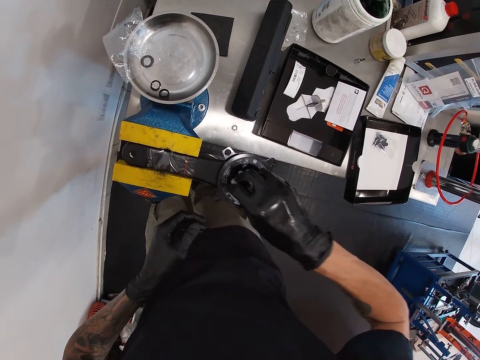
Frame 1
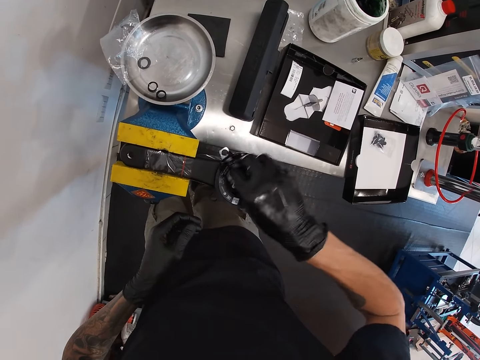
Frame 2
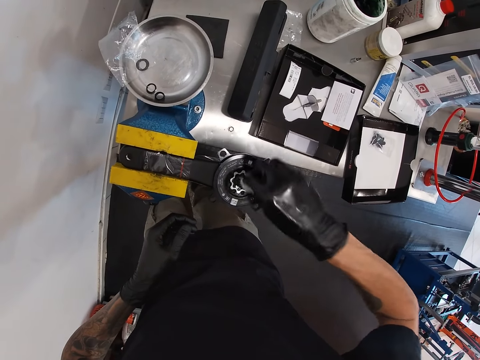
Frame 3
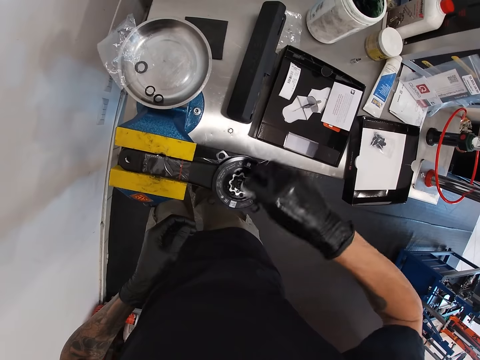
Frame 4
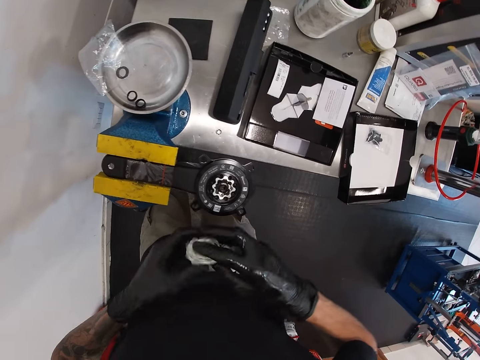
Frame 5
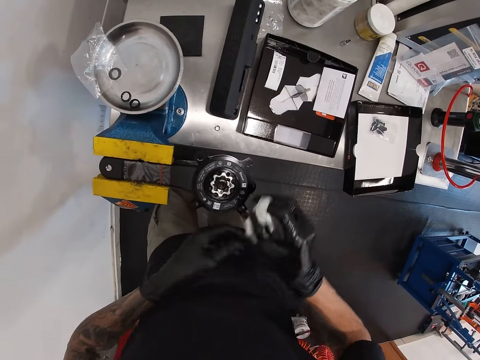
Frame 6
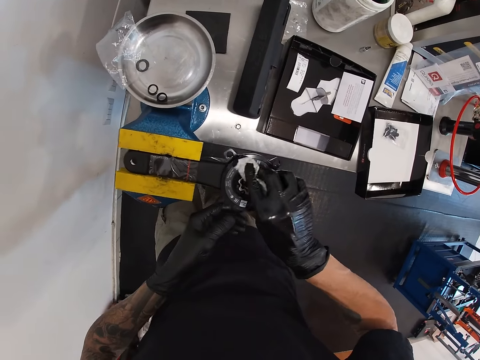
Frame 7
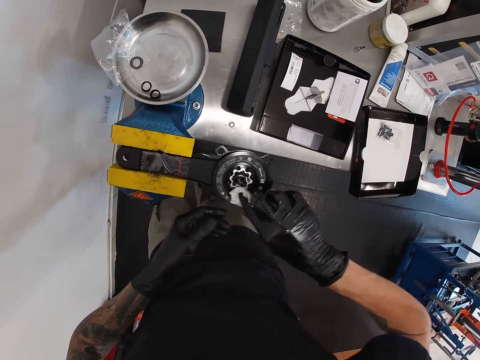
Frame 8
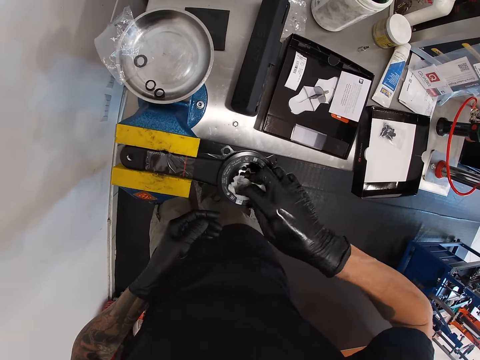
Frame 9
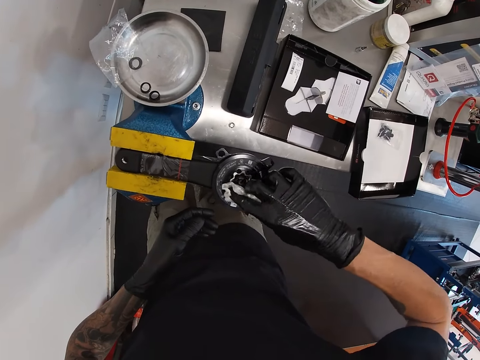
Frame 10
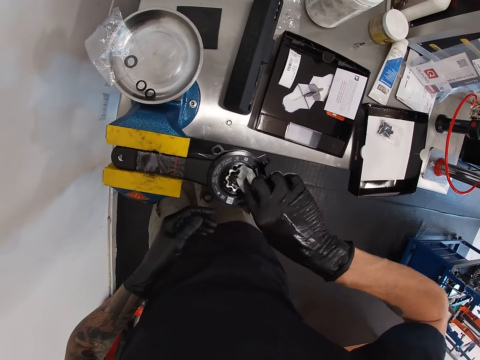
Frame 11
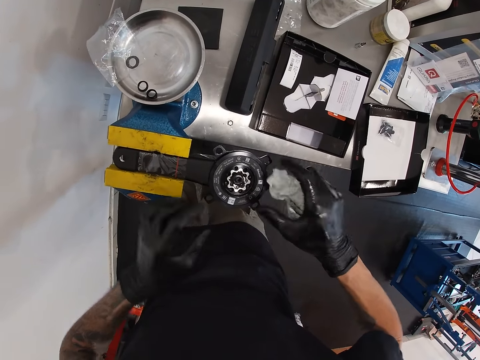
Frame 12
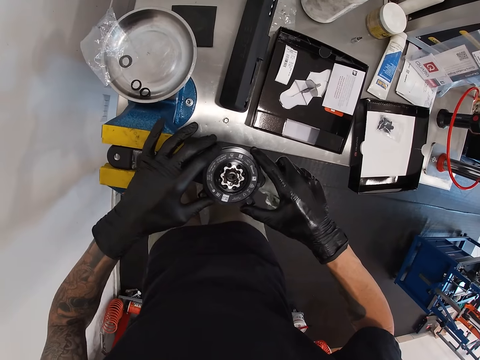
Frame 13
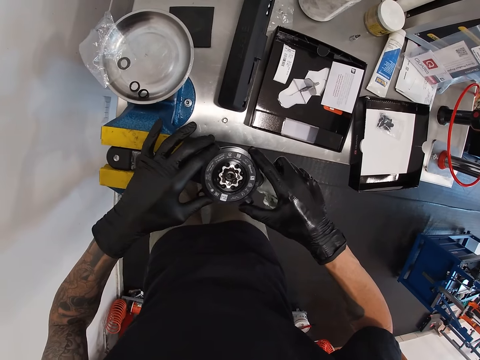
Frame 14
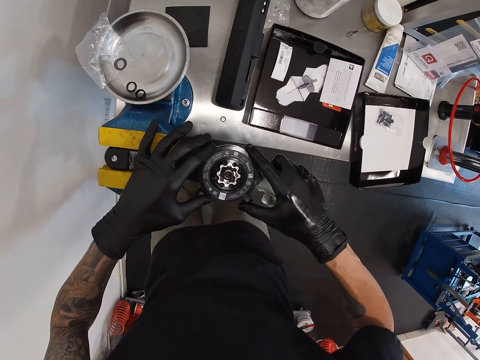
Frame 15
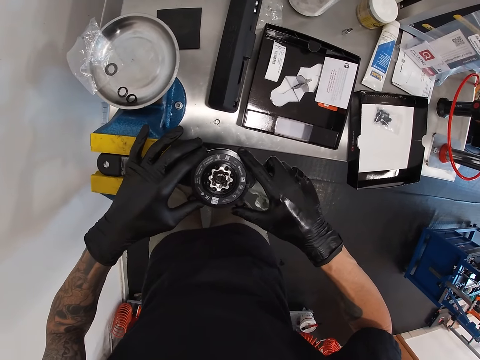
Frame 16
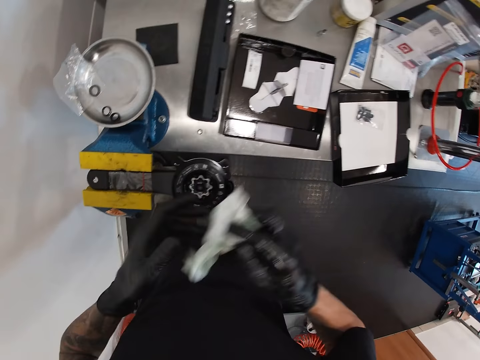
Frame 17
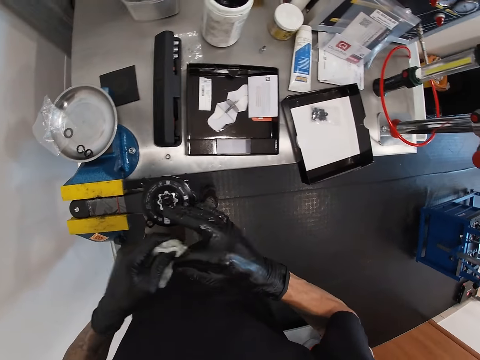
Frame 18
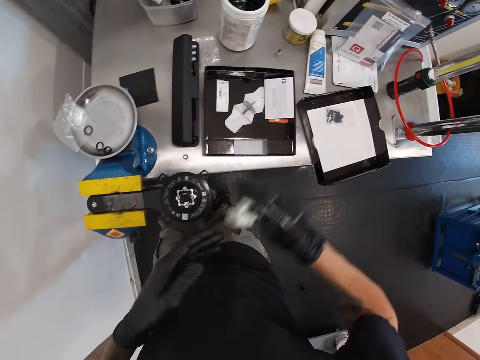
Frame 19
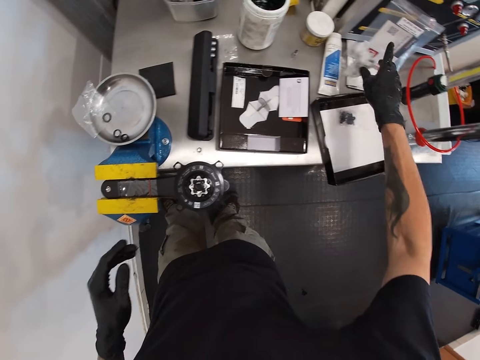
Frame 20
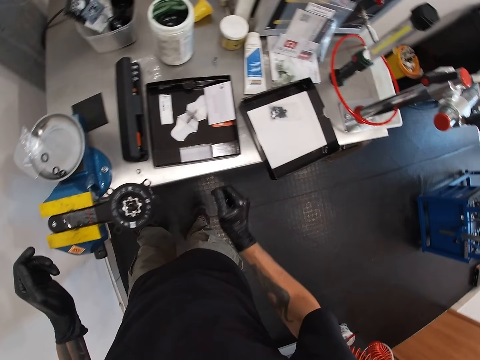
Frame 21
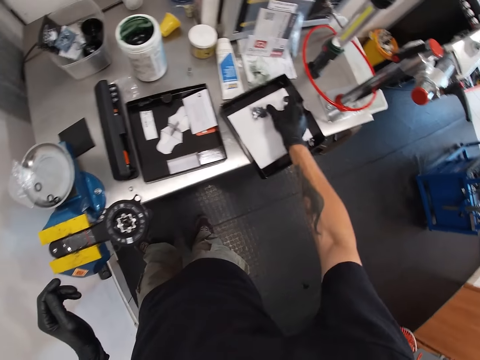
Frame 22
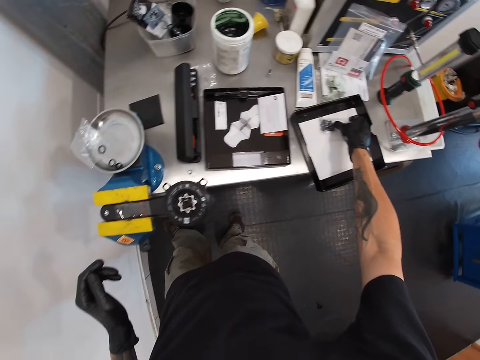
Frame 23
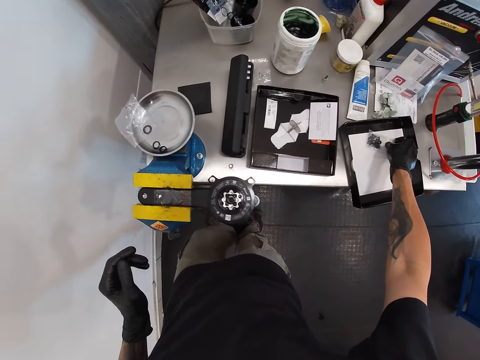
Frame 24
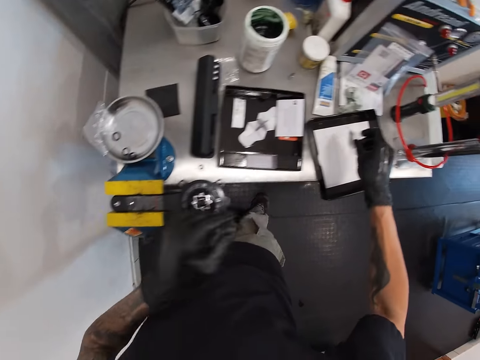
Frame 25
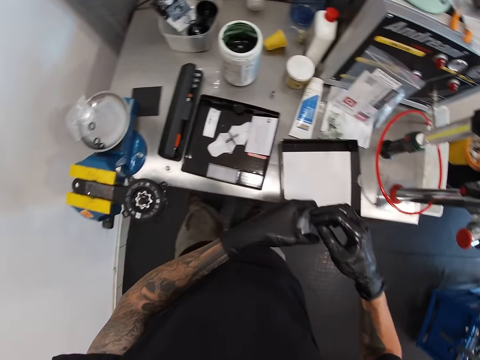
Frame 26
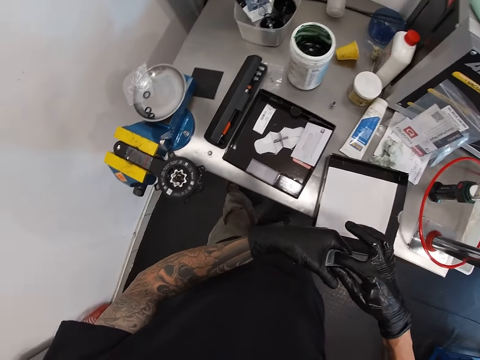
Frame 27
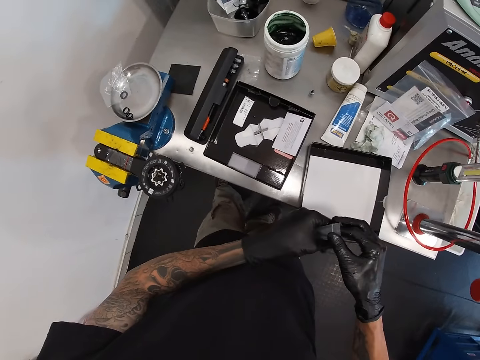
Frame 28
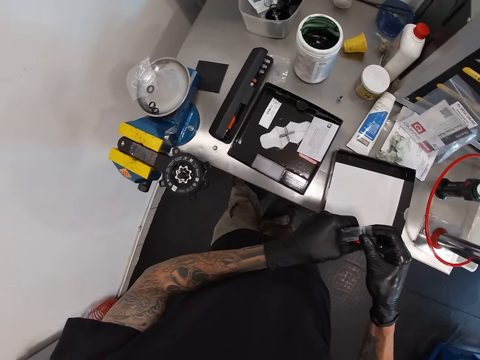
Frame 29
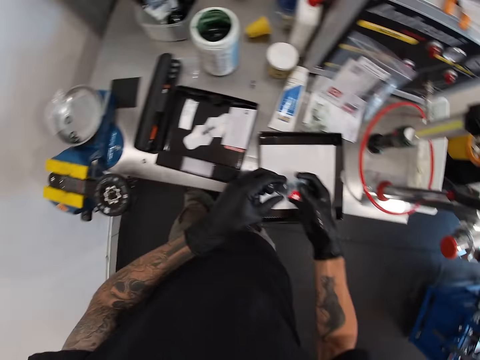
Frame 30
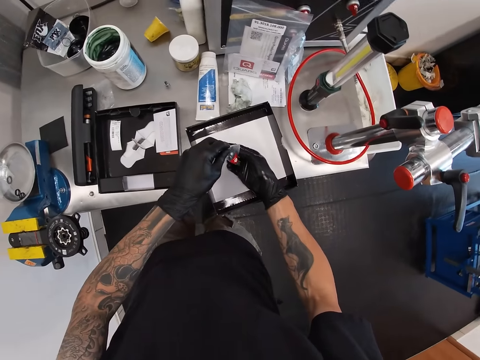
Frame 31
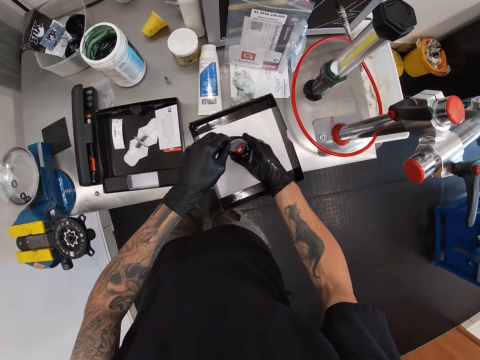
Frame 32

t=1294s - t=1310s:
The camera wearer wipes the glove. He drops the piece of tissue in his right hand on the table. He picks up the nylon on the table with his right hand. He removes the bolts and nuts from the nylon with his right hand.

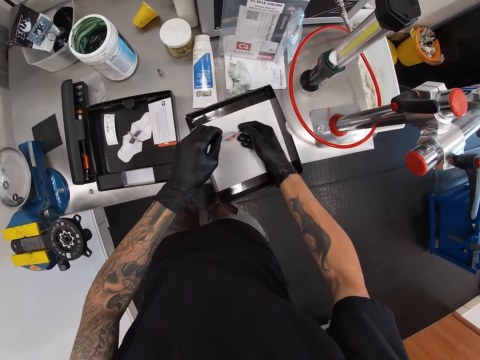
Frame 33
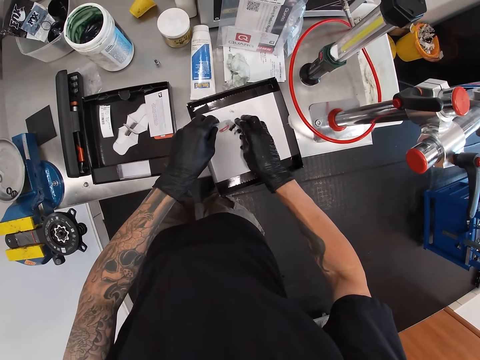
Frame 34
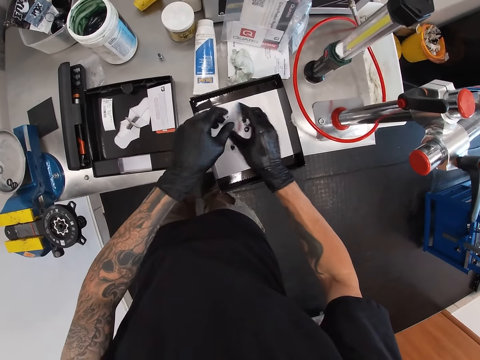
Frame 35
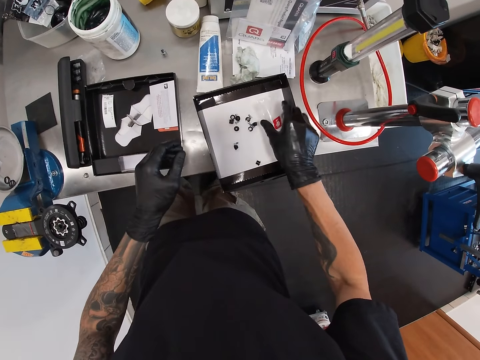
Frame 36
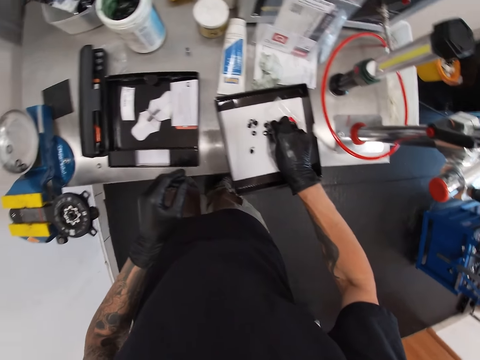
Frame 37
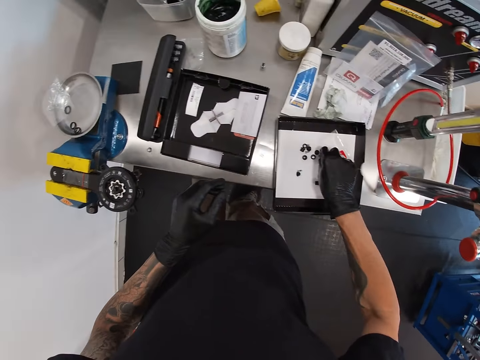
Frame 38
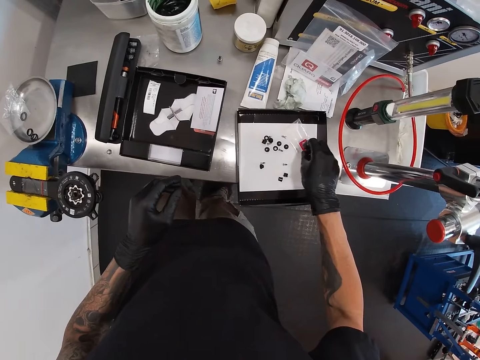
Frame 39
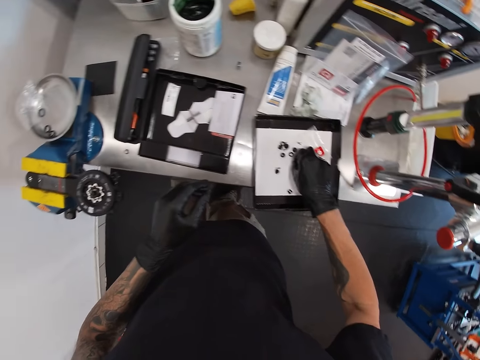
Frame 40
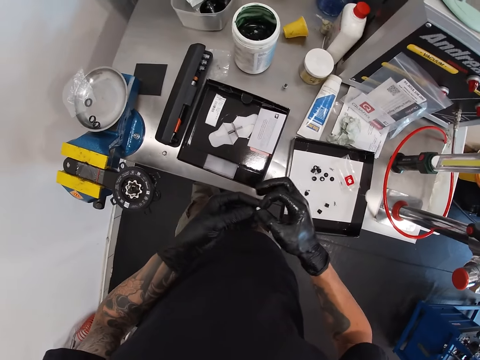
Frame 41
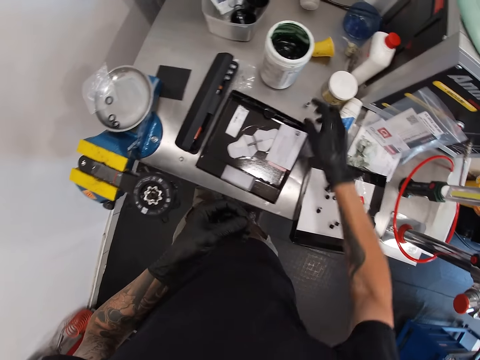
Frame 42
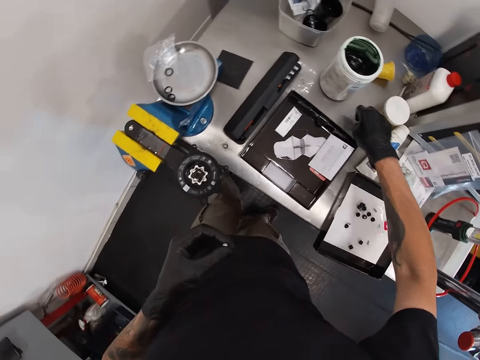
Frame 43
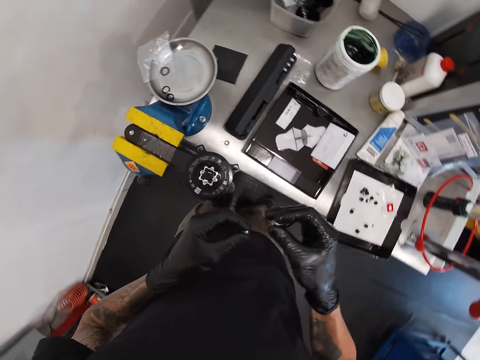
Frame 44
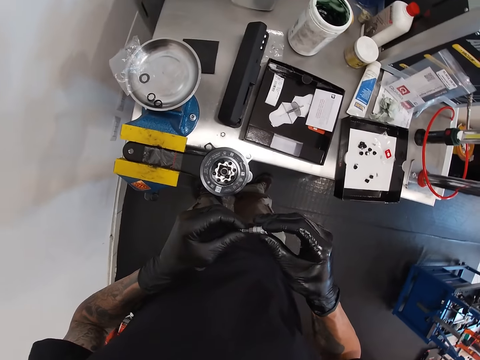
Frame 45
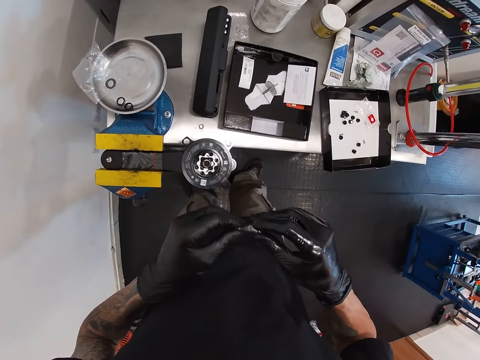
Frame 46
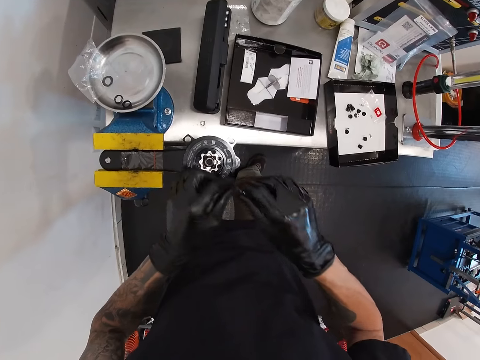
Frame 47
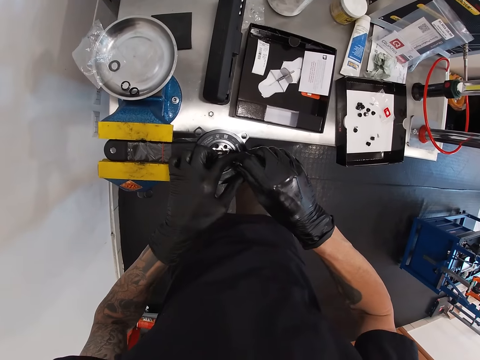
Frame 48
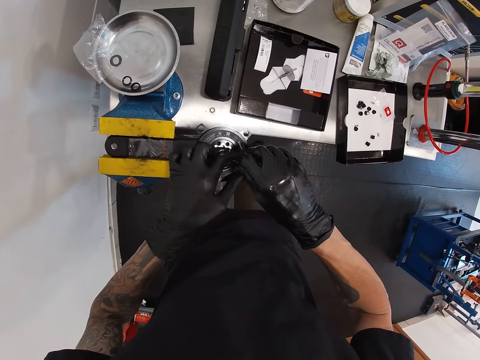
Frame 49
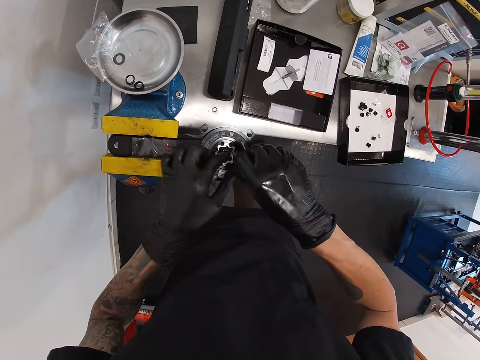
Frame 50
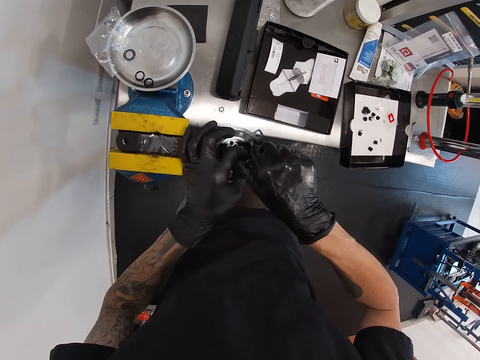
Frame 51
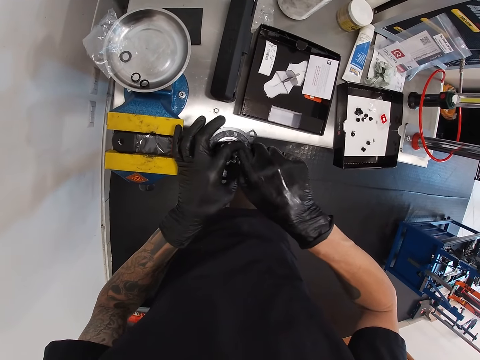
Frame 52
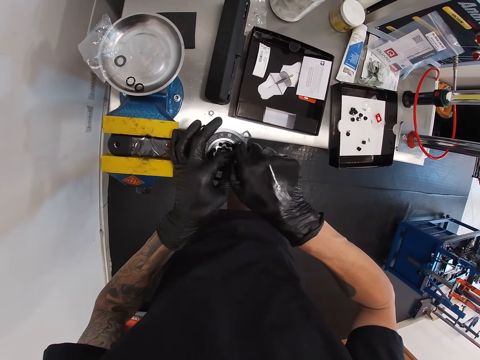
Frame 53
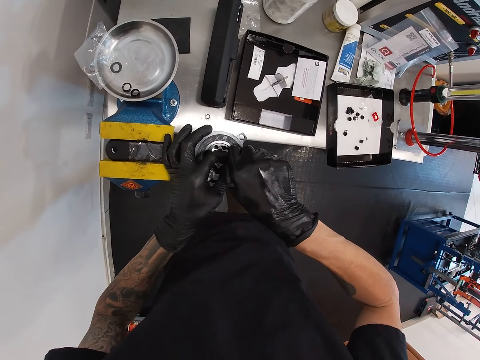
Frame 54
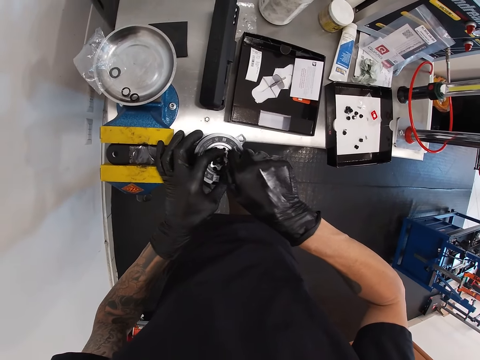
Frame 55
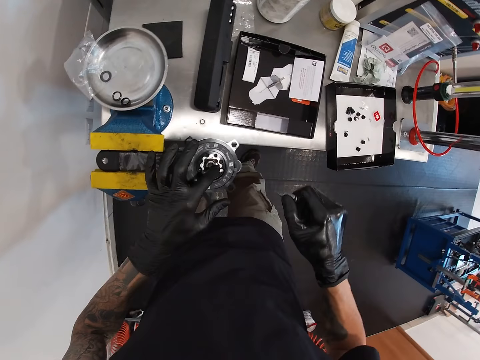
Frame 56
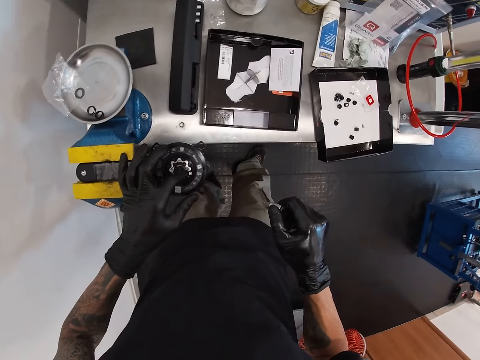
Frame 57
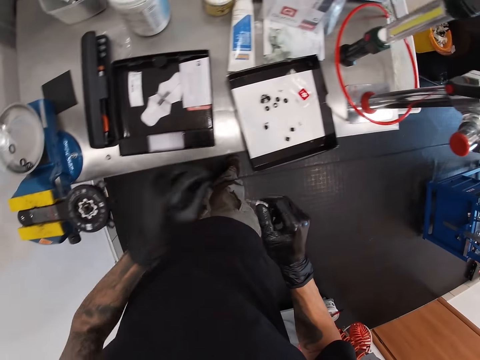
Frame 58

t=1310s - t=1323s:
The camera wearer drops the bolts and nuts on the box. He drops the nylon on the table with his right hand. He picks up a bolt from the box cover with his right hand. He passes the bolt to his left hand. He picks up a drive socket from the table. He joins the bolt to the drive socket. He fastens the bolt. He fixes the bolt on the spanner head with a screwdriver in both hands.
